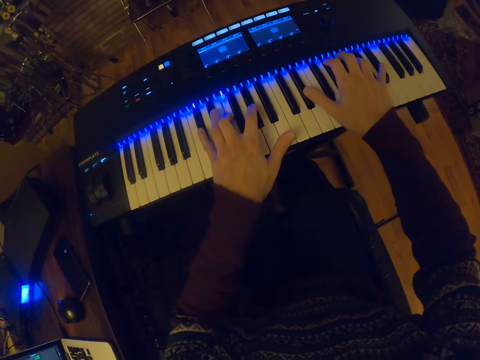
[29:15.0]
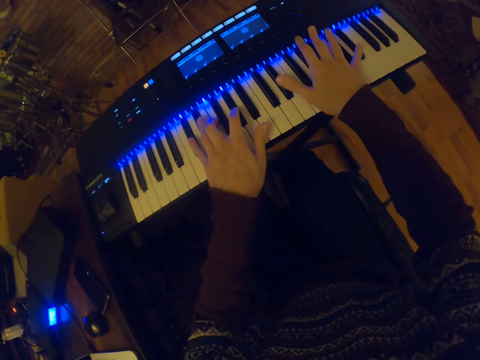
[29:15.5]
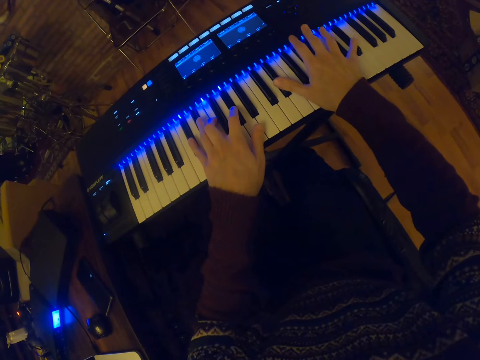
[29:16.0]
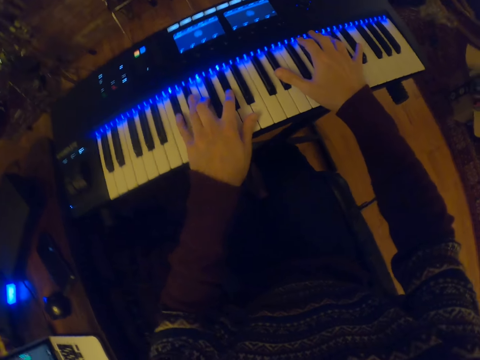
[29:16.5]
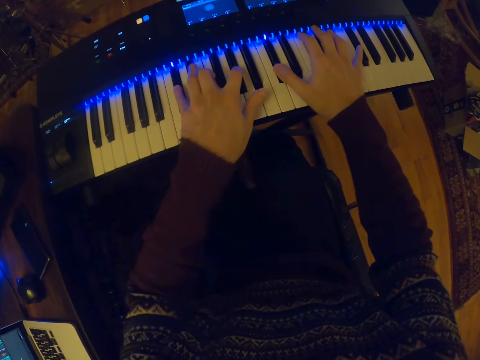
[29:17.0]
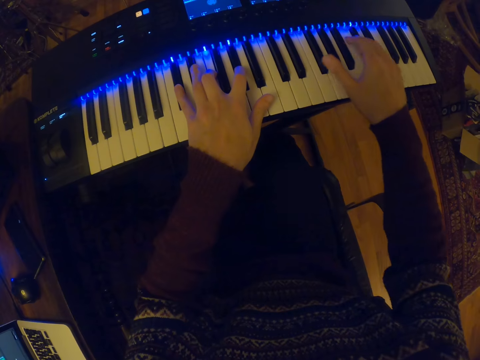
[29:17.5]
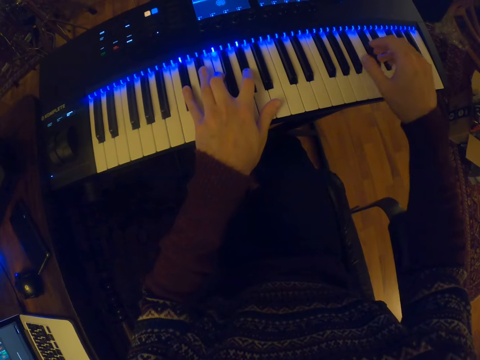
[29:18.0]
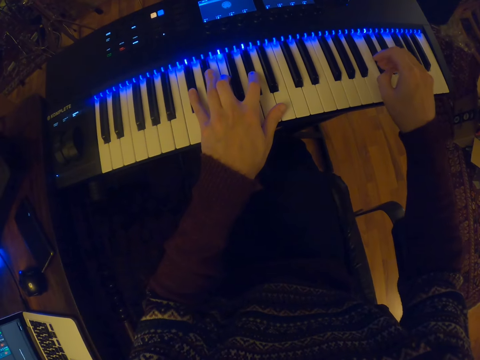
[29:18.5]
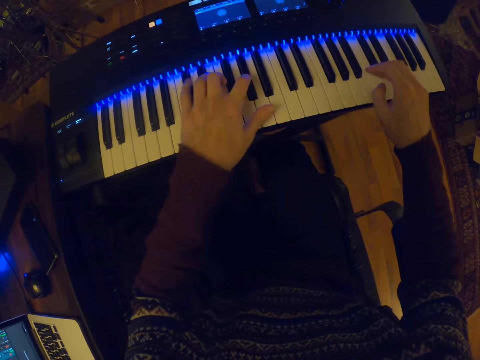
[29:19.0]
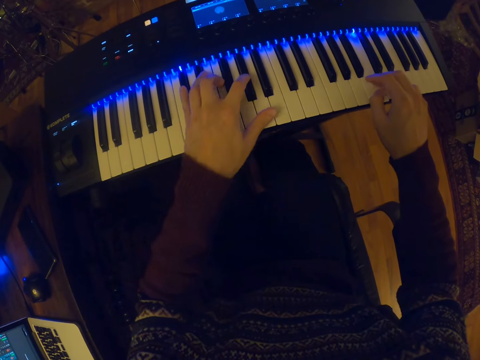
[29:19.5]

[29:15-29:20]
The camera wearer plays the piano.

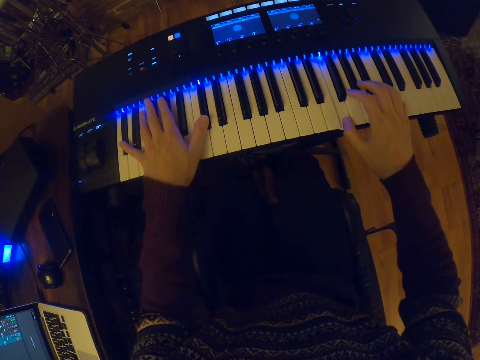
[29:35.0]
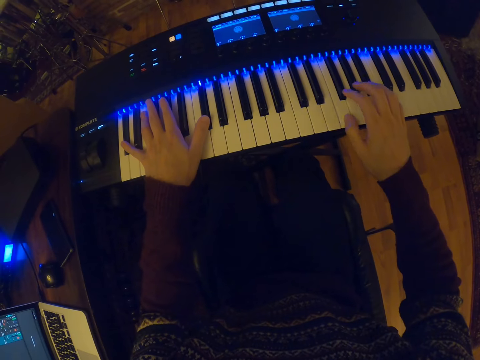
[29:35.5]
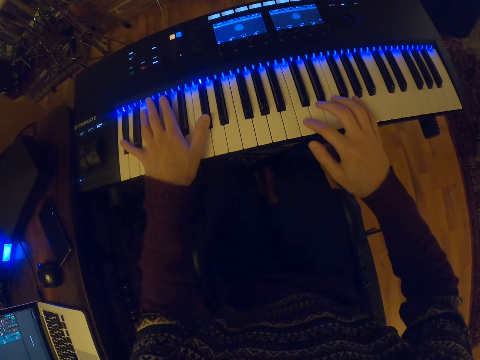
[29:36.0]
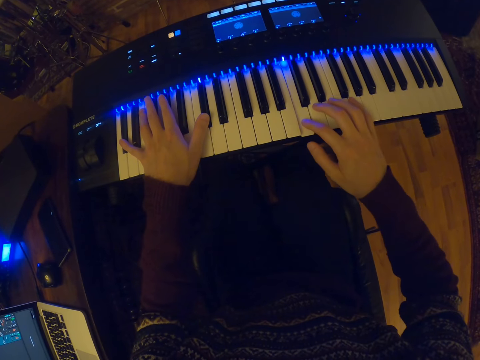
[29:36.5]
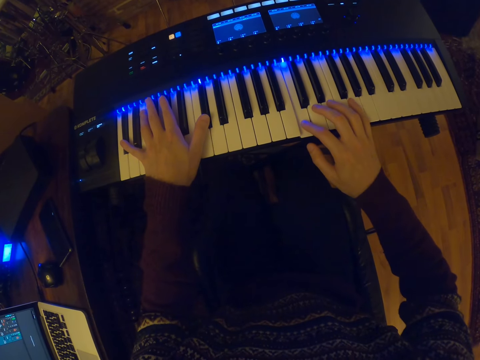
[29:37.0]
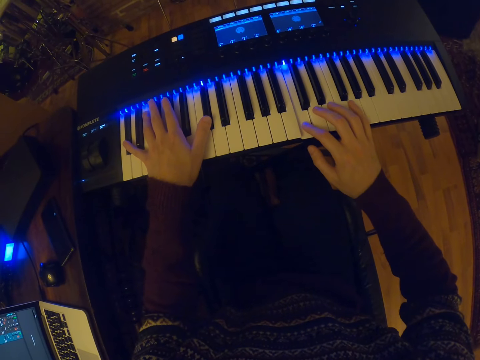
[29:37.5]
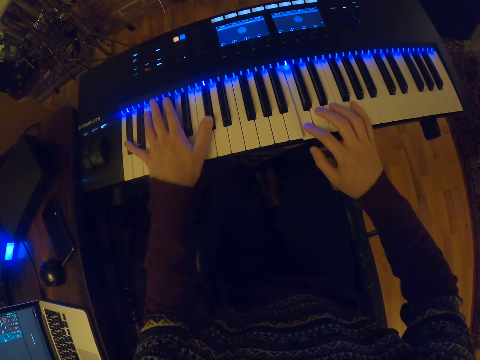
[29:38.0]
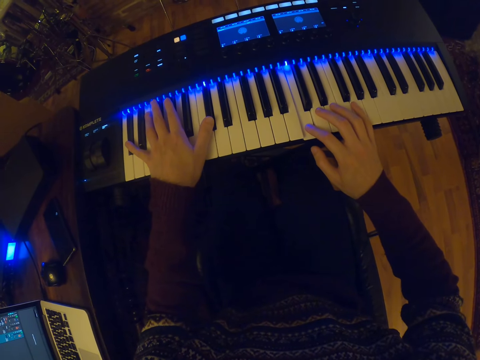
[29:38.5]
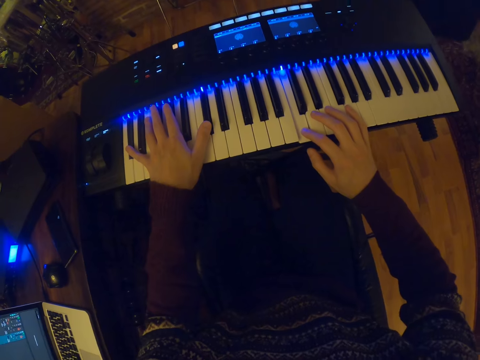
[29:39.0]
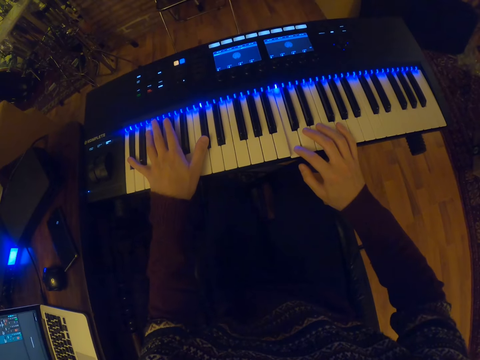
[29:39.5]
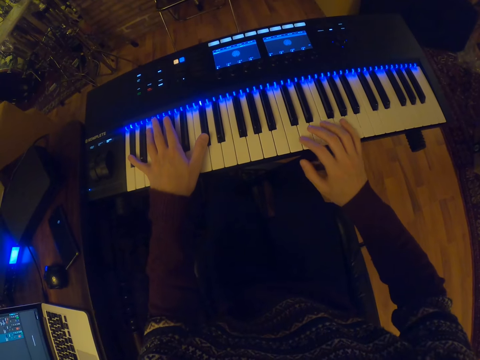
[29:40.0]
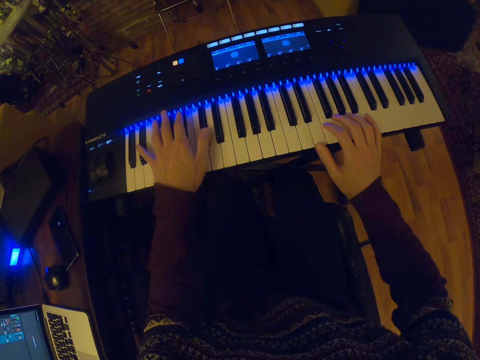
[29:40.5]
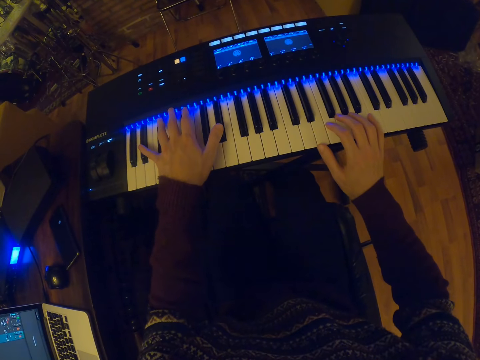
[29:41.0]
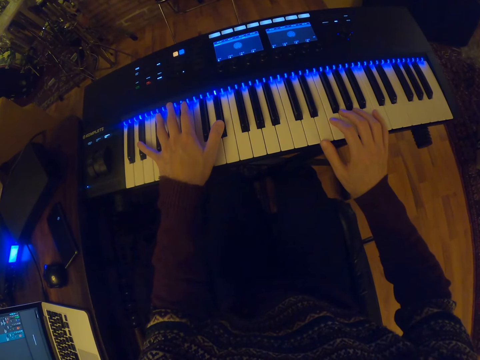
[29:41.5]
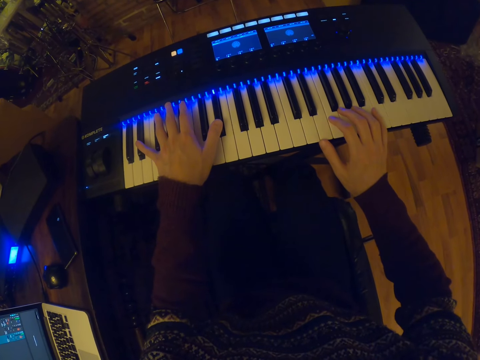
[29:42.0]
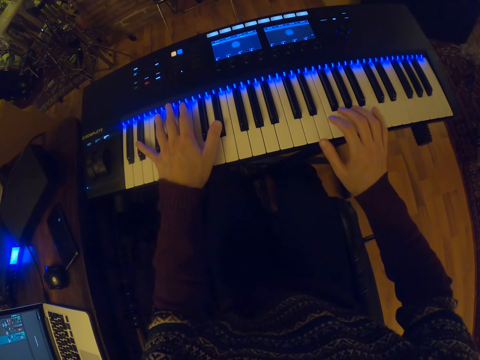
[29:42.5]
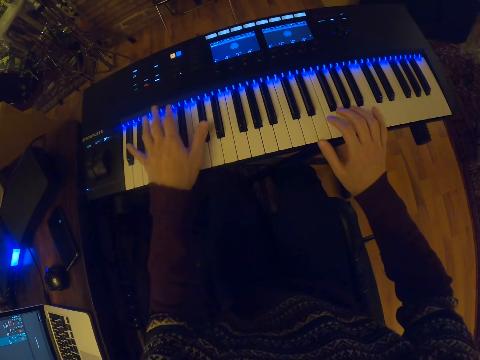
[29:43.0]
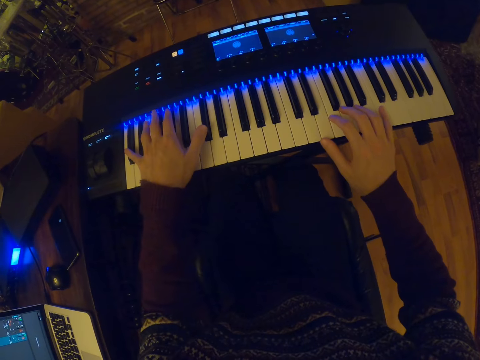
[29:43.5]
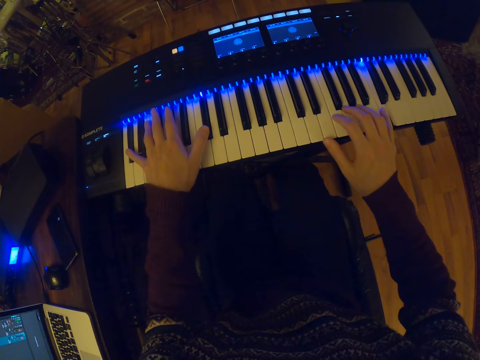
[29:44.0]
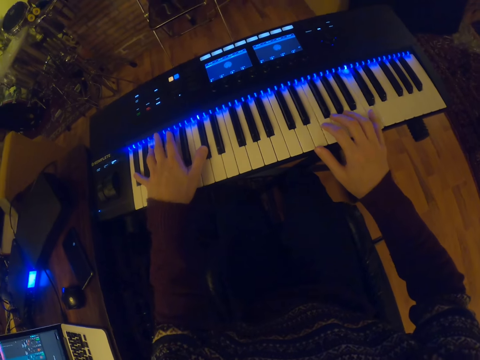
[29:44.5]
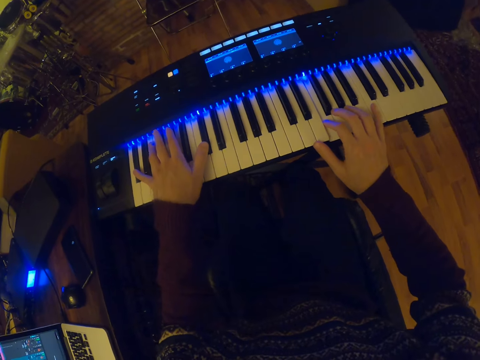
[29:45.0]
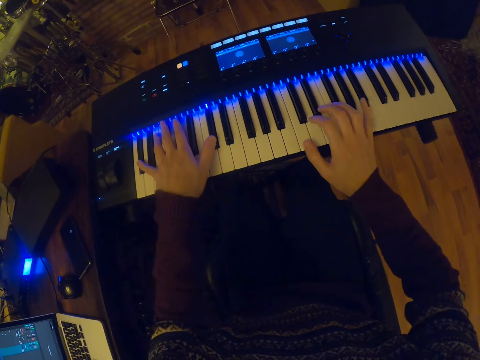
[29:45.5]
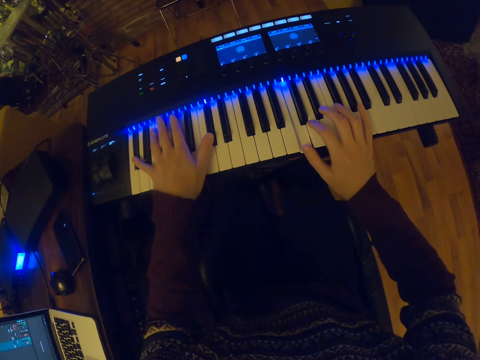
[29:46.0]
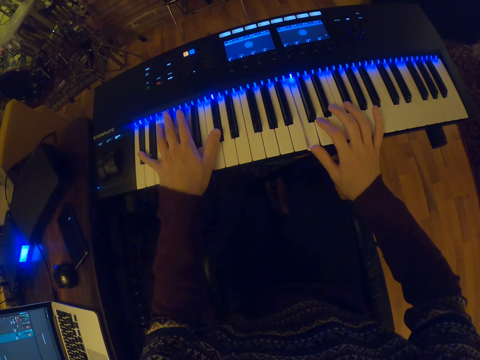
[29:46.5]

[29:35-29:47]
The camera wearer holds piano keys with both hands. They play the piano.
